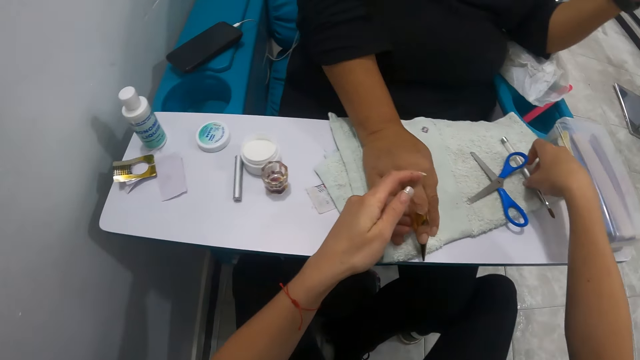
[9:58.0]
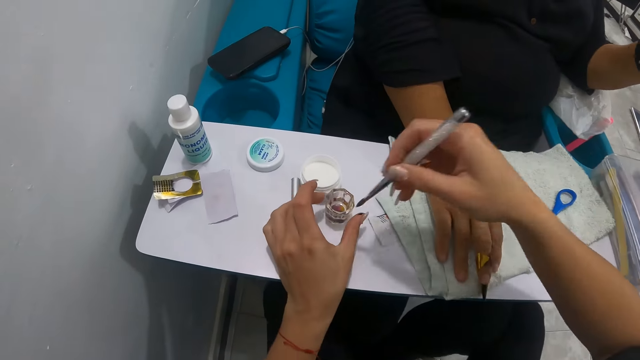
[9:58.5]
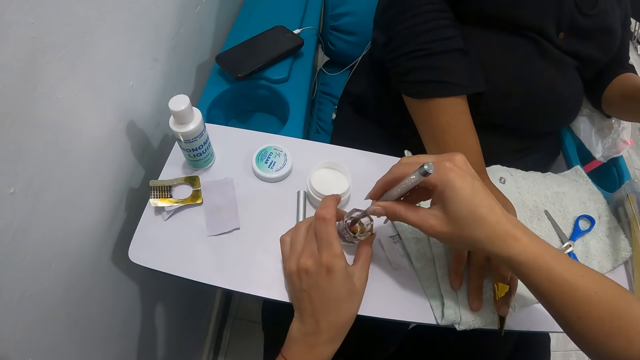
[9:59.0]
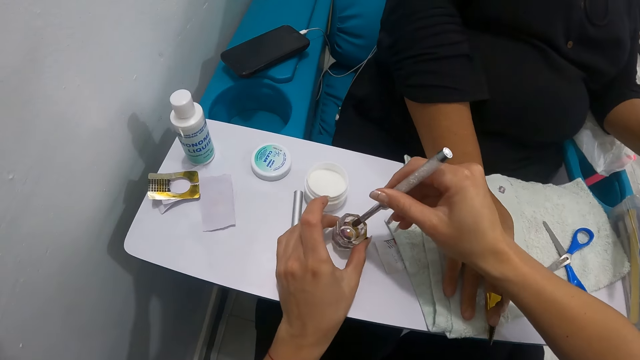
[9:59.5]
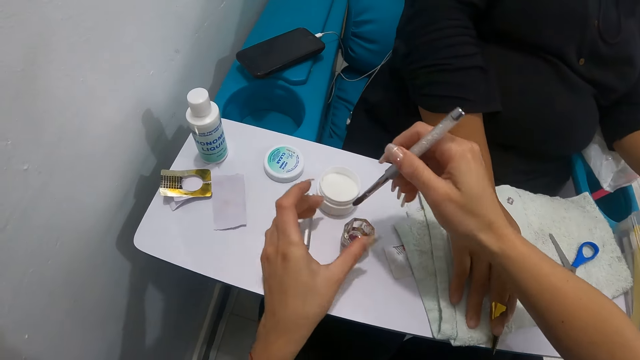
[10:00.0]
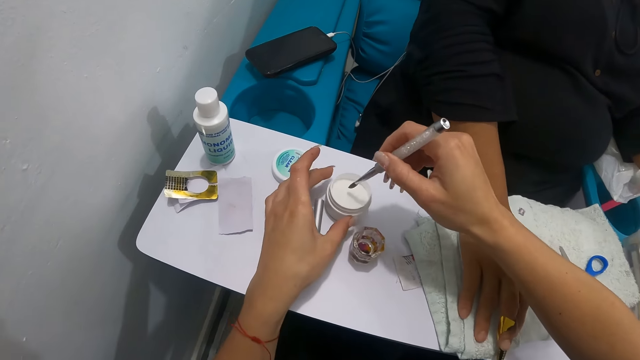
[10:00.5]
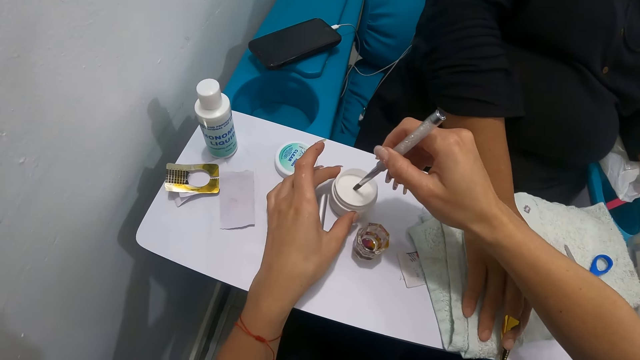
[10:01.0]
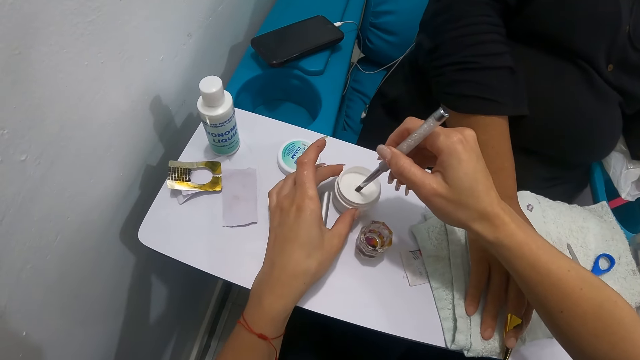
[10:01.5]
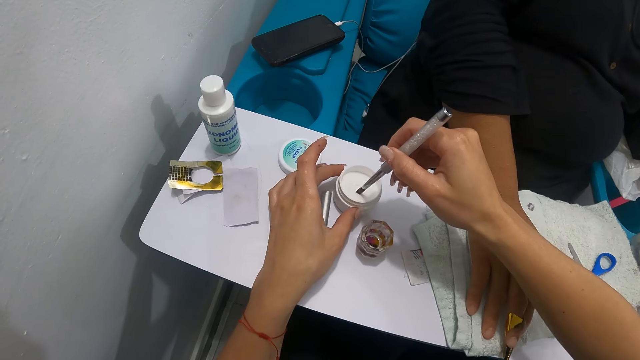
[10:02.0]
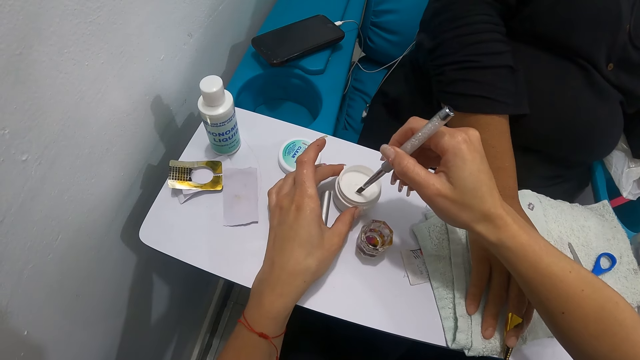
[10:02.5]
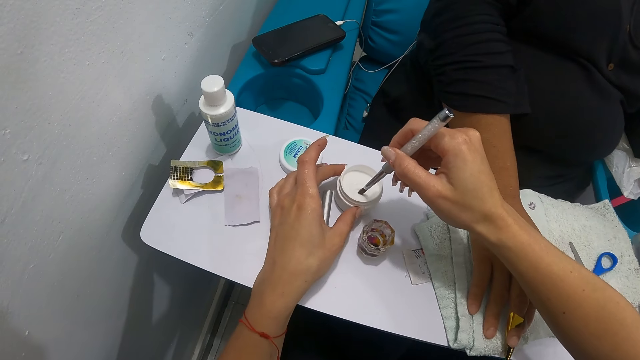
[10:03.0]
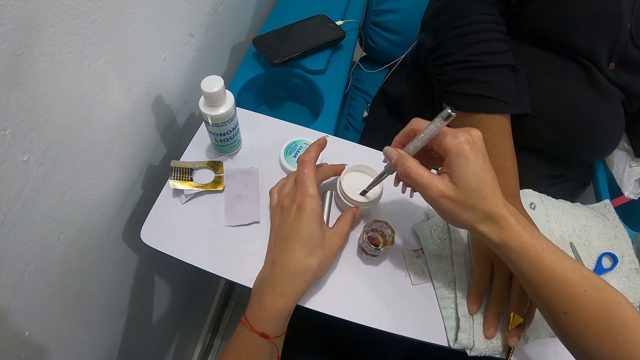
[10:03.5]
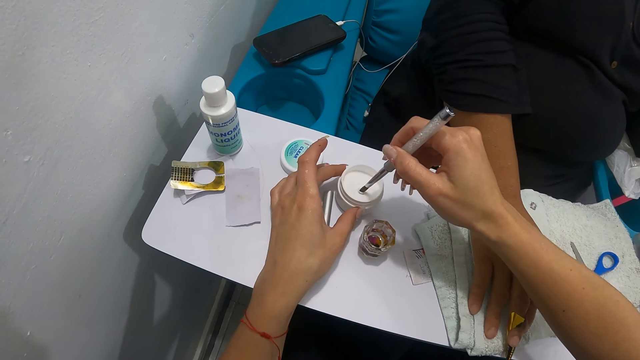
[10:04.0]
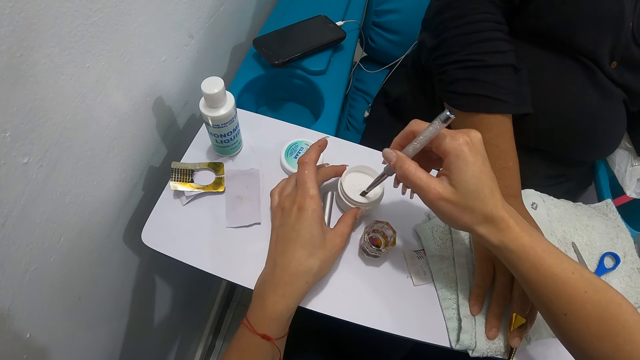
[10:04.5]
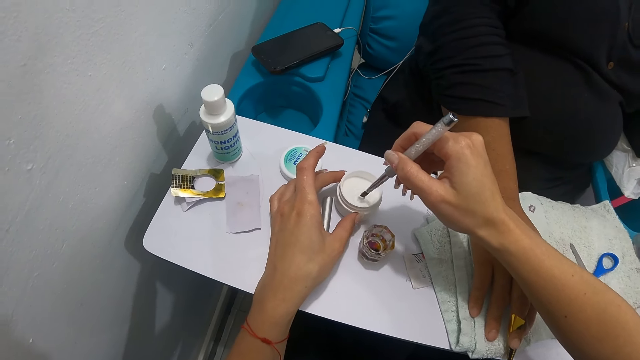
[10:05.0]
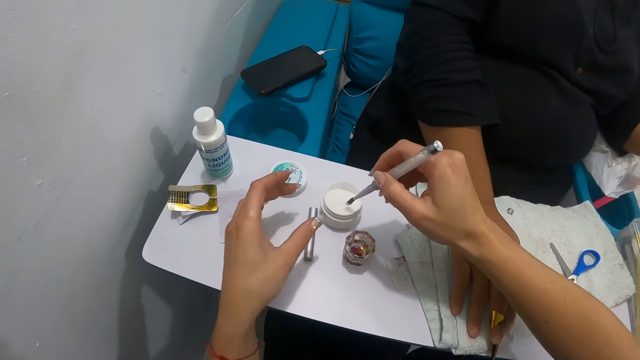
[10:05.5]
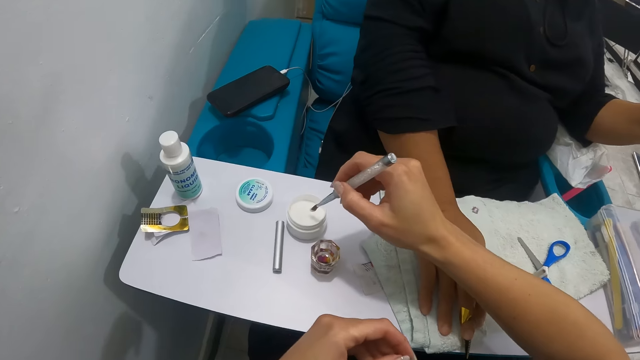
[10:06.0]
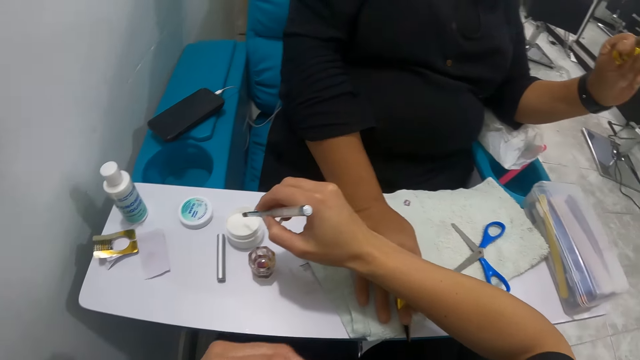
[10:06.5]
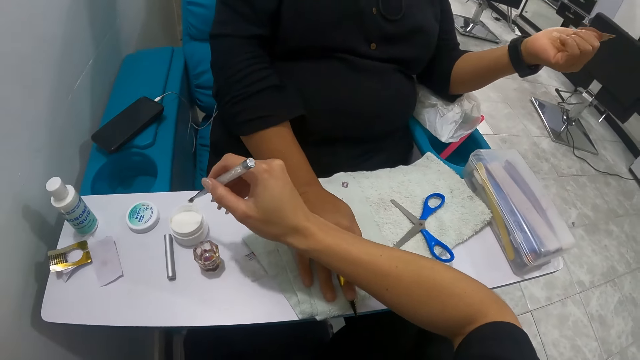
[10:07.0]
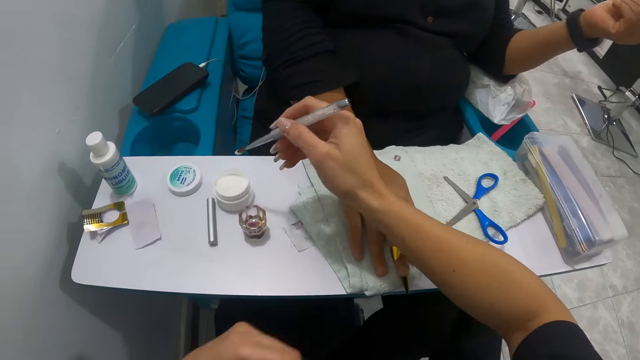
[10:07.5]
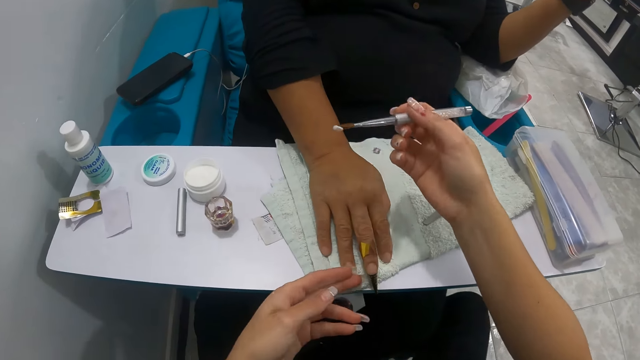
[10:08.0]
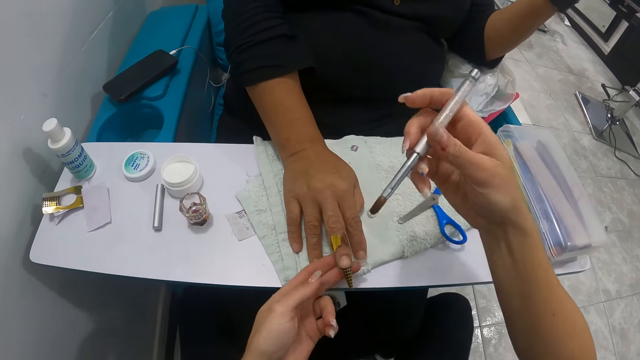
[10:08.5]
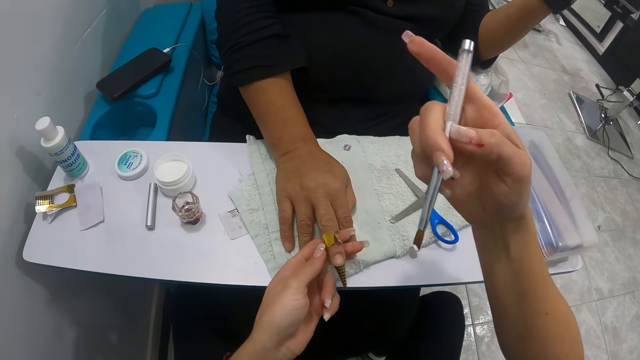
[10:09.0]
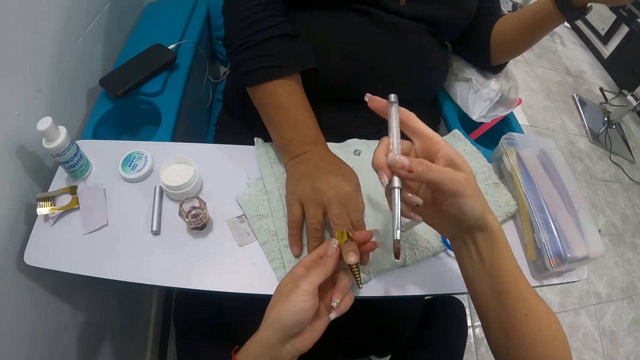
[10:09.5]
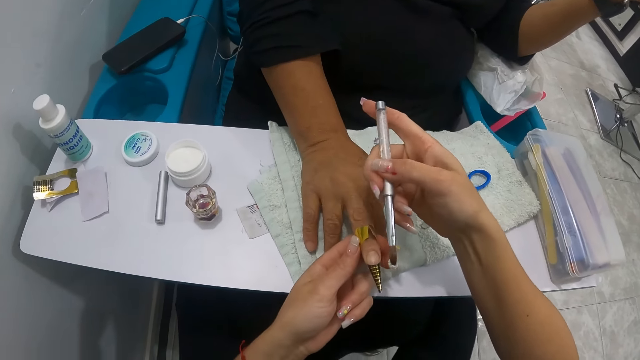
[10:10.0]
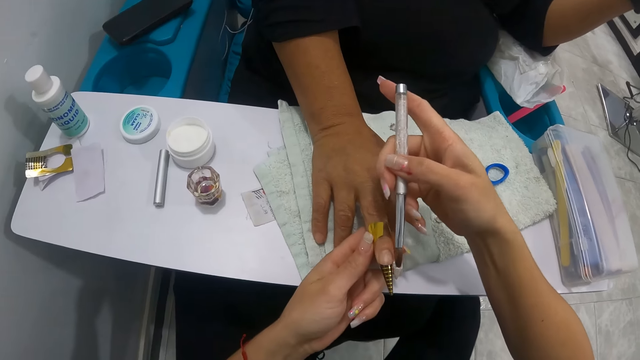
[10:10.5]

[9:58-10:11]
The camera wearer picks up a nail brush on a work table with her right hand. She dips the nail brush in her right hand into a transparent container. She holds the transparent container with her left hand. She holds a white container on the table with her left hand. She dips the brush in her right hand into the white container. She scoops cream with the nail brush. She shakes the nail brush in the cream. A woman looks at the nails on the fingers. The camera wearer holds the woman's right middle finger with her left hand. She lifts the woman's right middle finger with her left hand.

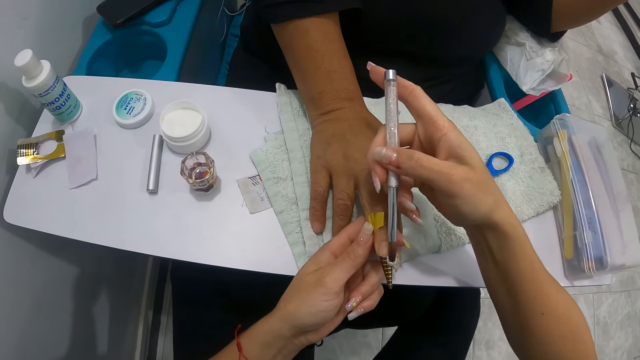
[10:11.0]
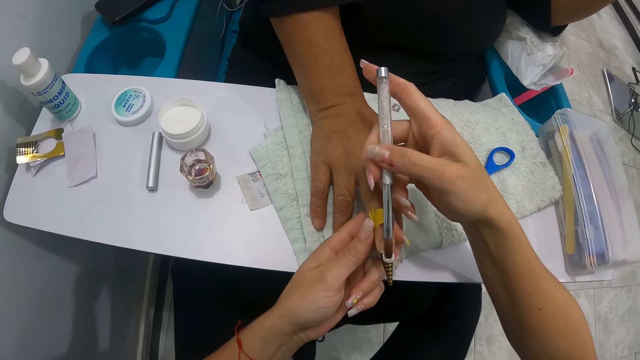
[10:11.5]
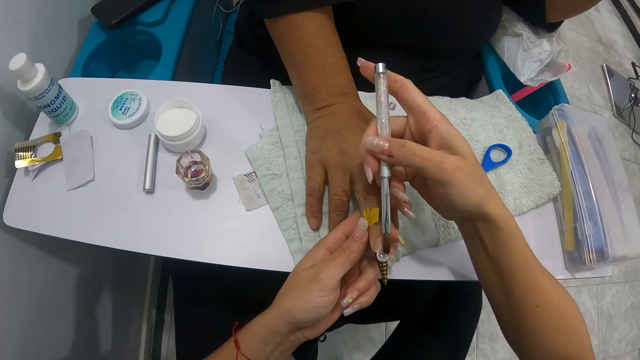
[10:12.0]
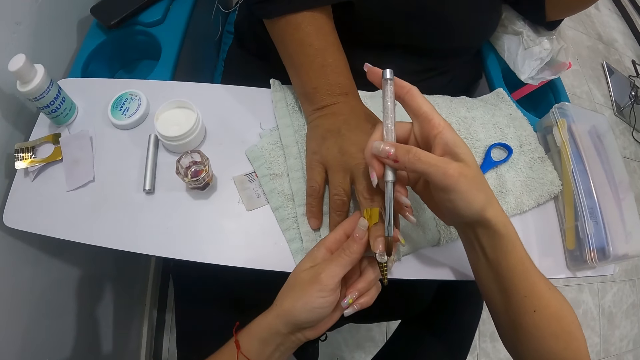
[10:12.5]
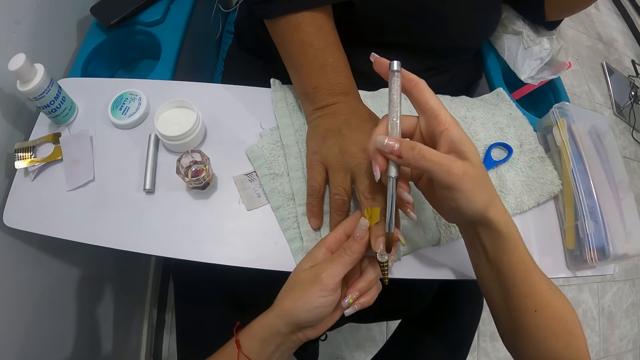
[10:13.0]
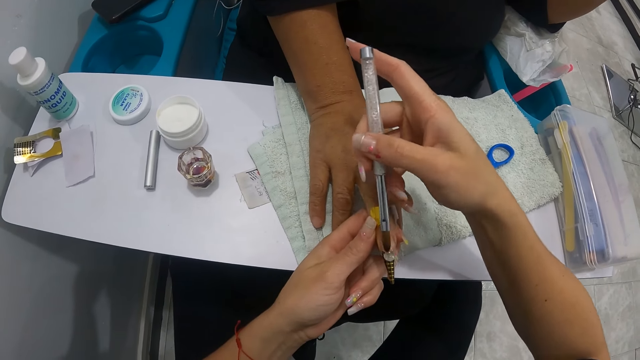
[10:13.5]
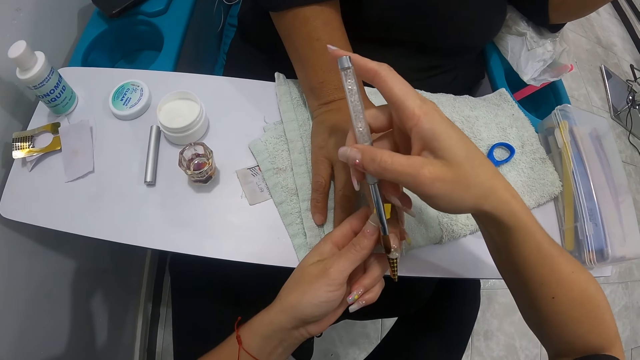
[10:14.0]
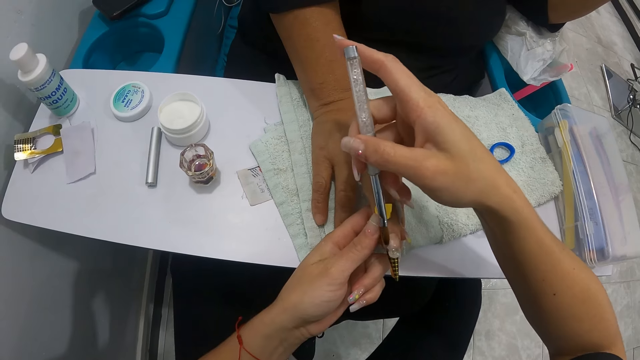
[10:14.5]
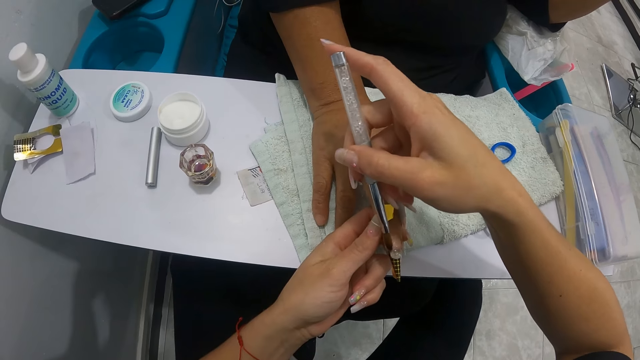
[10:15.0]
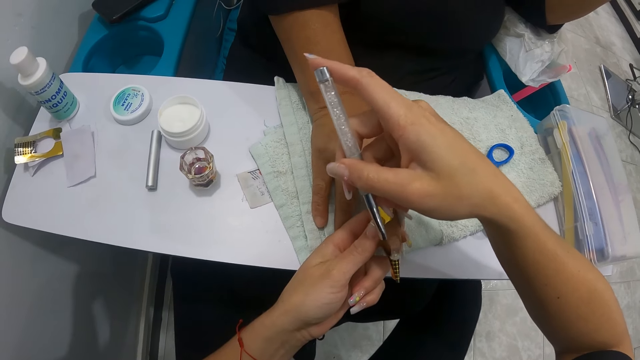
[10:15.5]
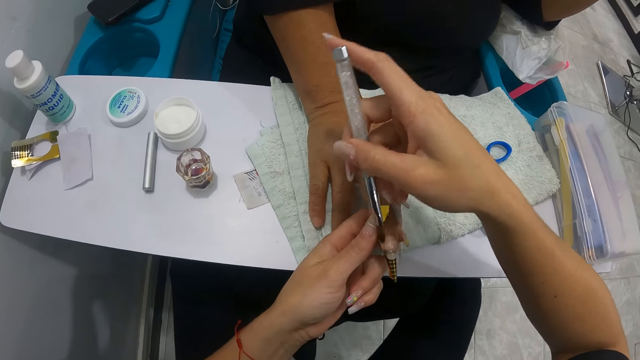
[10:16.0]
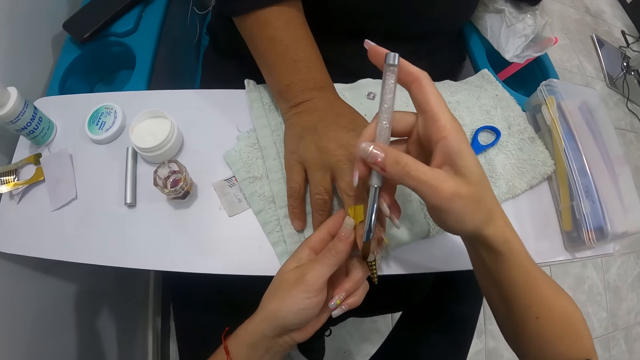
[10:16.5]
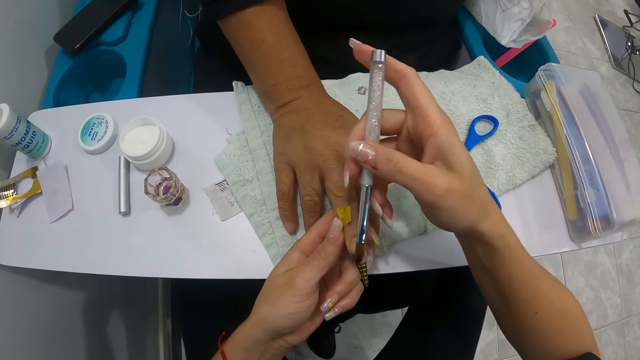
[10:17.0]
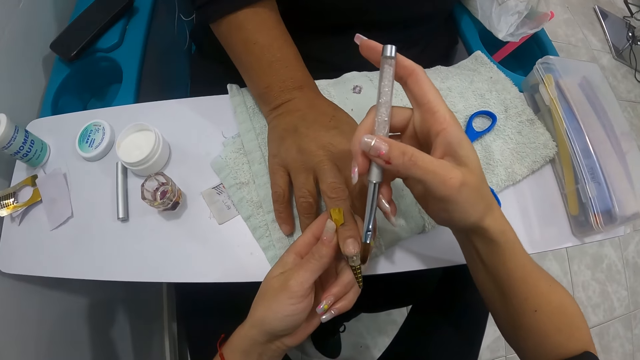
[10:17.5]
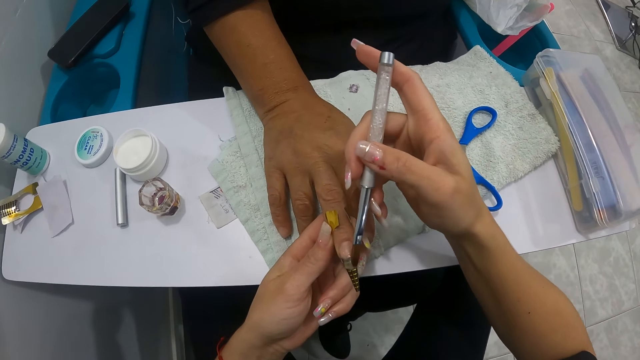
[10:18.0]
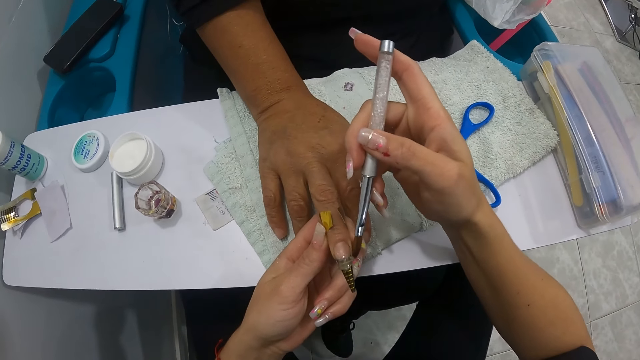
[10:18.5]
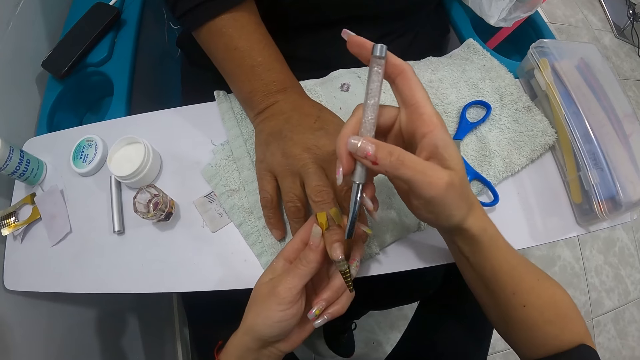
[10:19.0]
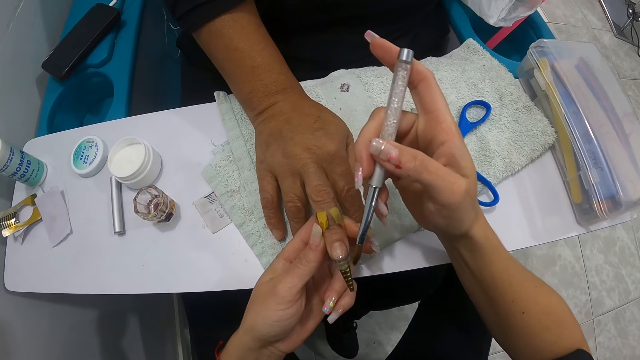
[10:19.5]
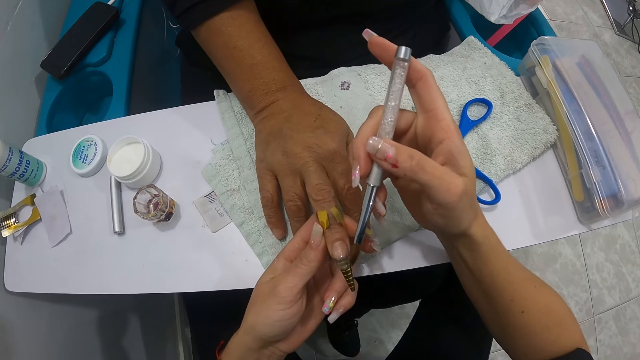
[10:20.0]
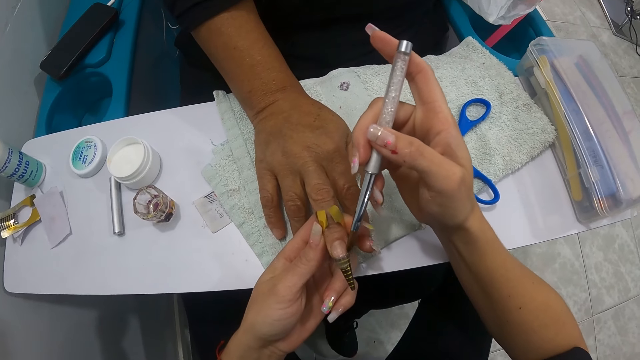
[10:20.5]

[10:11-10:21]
The camera wearer dabs the woman's middle finger with the brush in her right hand.
